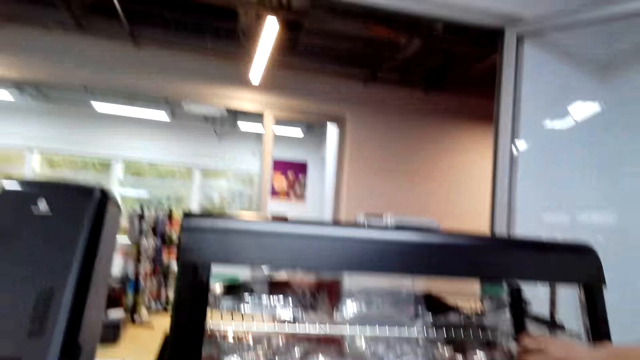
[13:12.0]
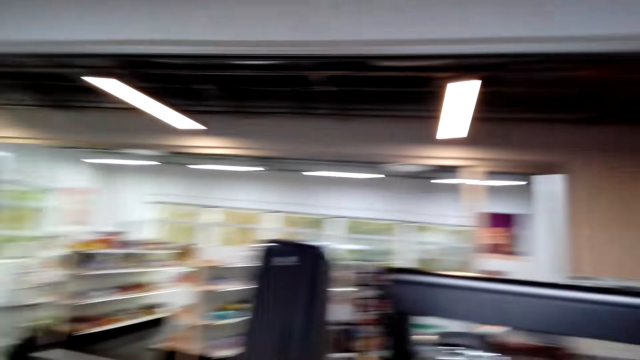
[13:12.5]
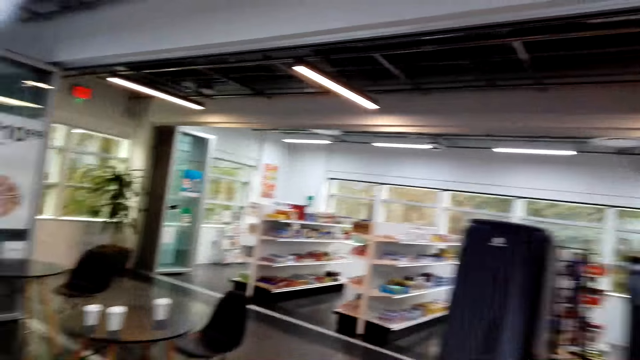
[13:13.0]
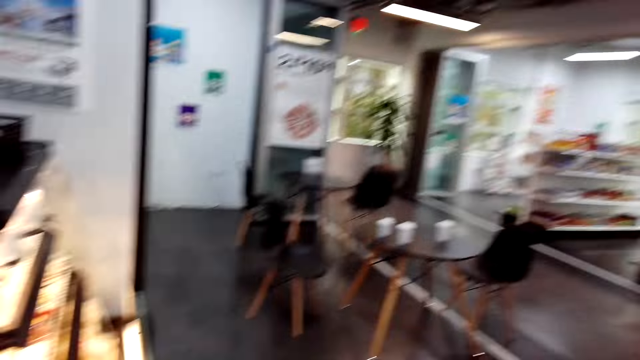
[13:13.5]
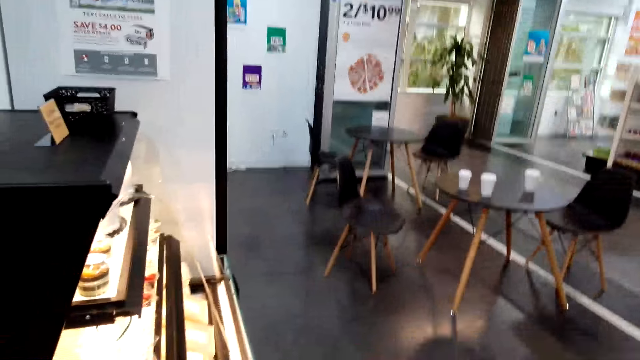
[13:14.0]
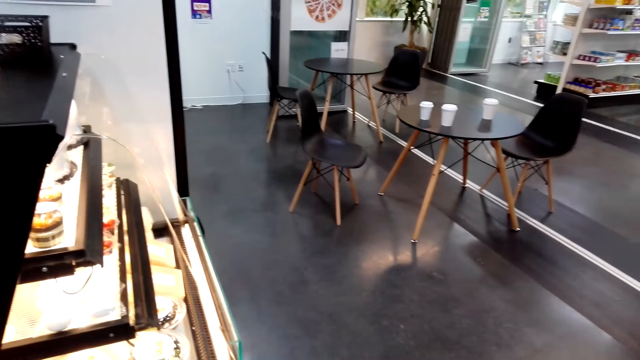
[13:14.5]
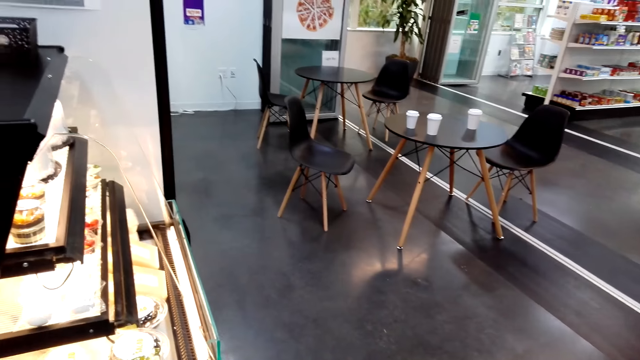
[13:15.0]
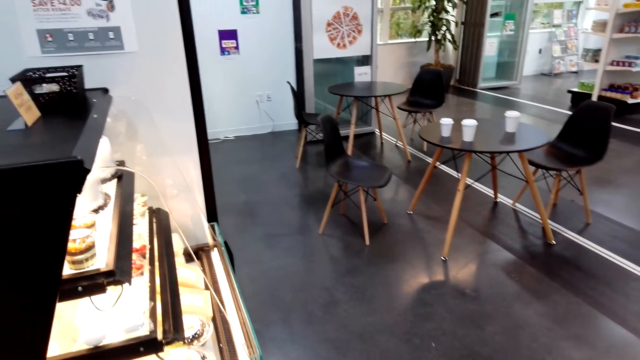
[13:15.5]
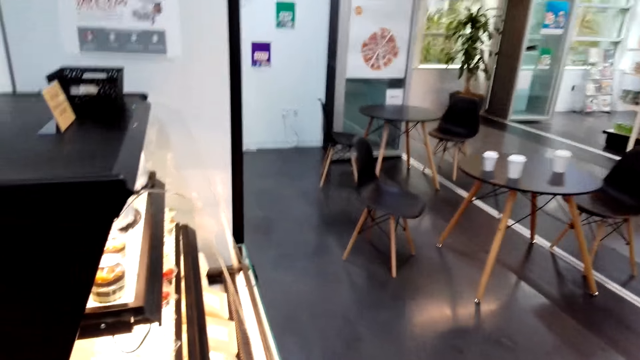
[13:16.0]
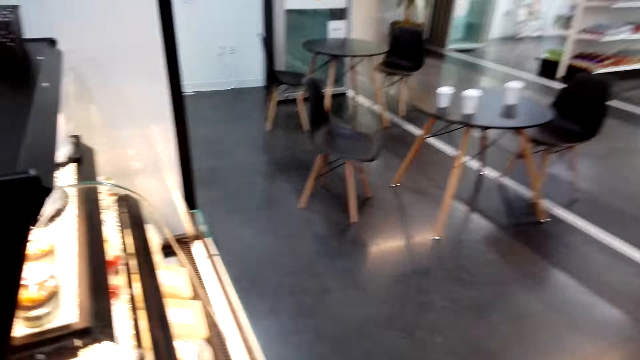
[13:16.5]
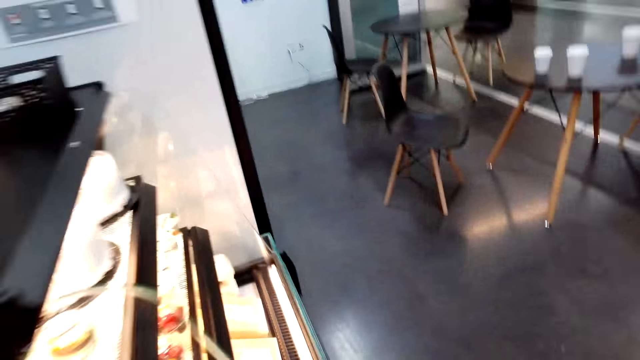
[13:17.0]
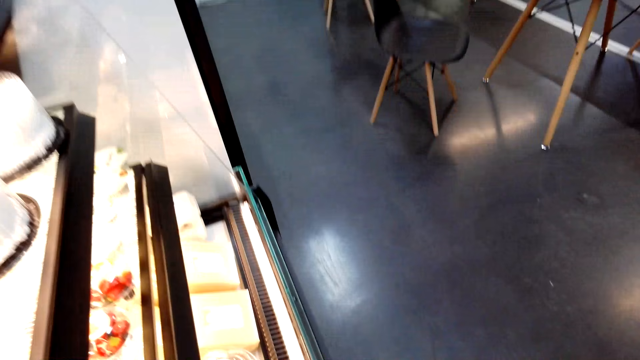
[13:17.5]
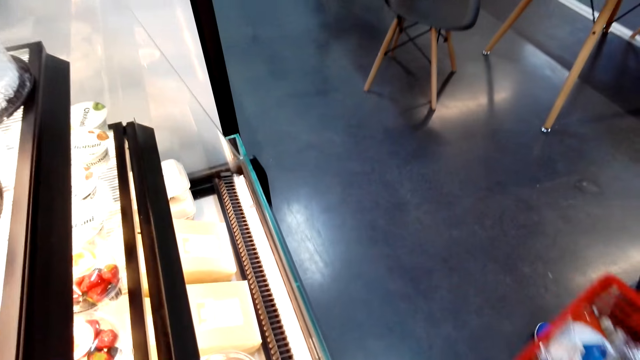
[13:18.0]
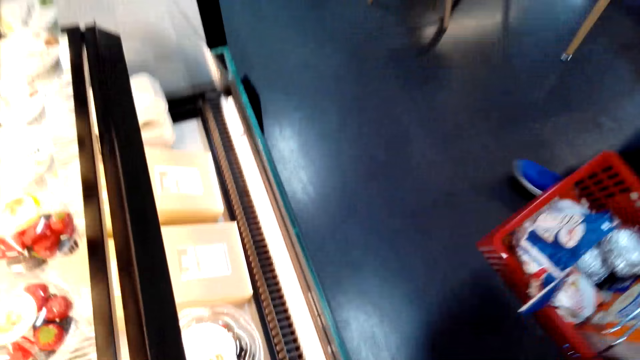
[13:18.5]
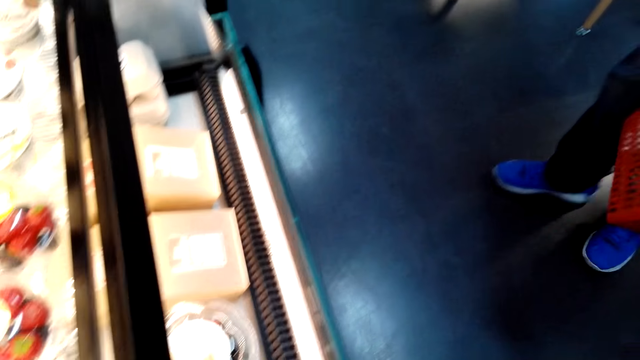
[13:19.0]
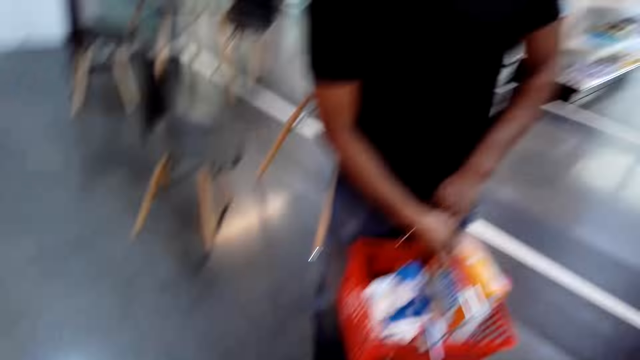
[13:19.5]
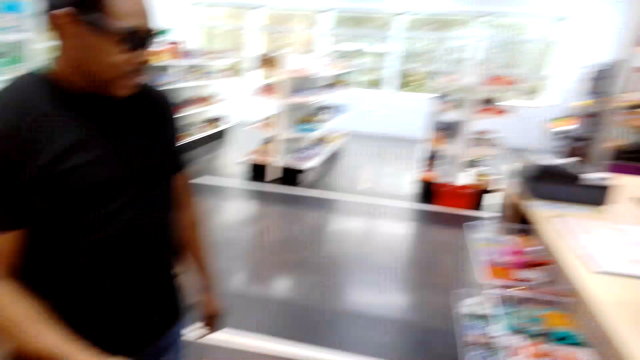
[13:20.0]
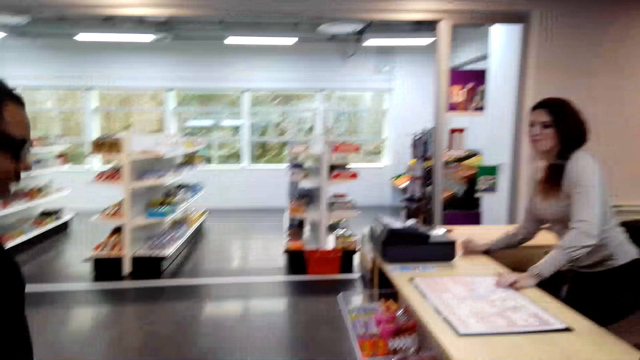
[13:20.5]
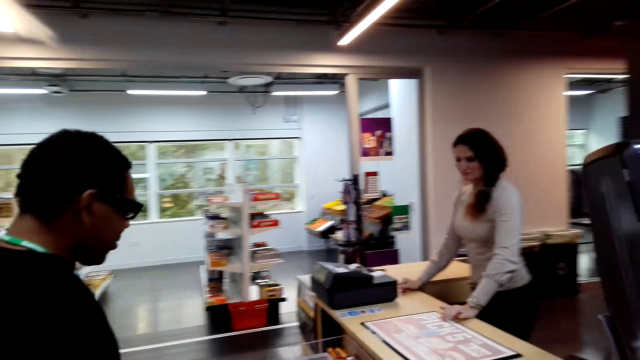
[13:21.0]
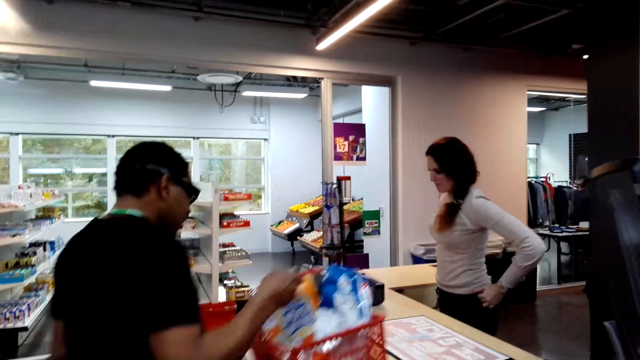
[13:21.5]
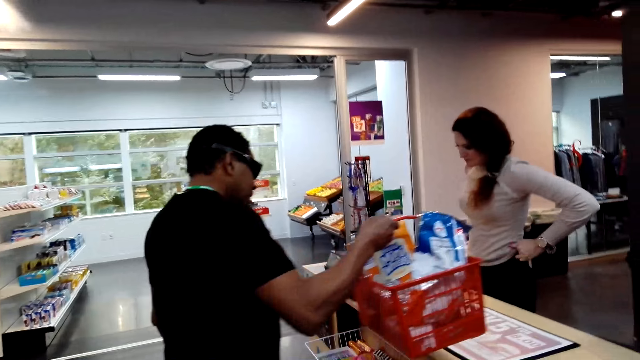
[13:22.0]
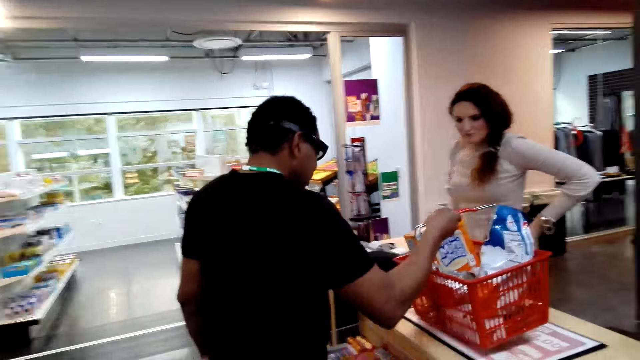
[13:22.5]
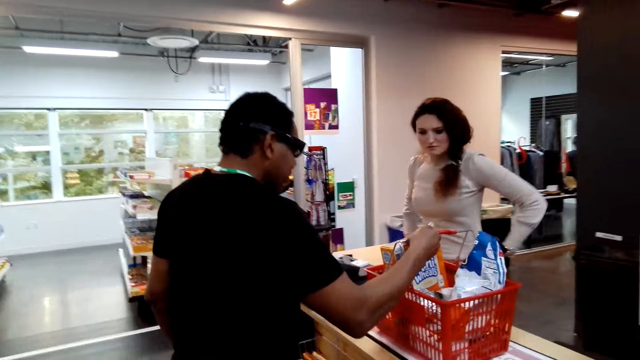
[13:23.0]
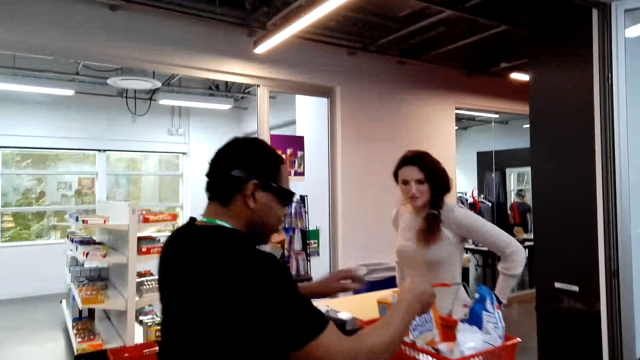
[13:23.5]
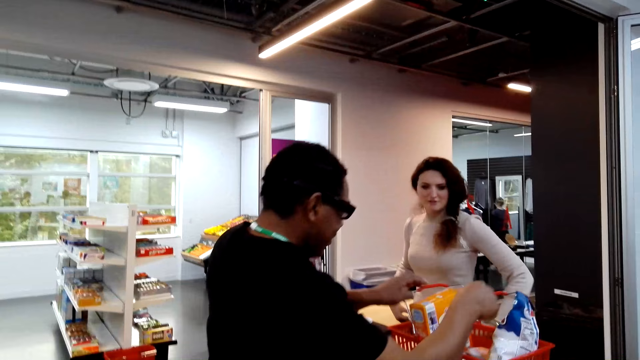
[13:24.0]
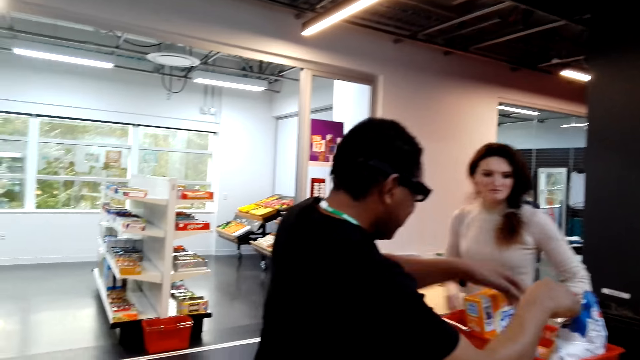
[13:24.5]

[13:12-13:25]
A man closes the oven. The camera wearer stares at the table. They walk around the room. The man puts the trolley on the counter.

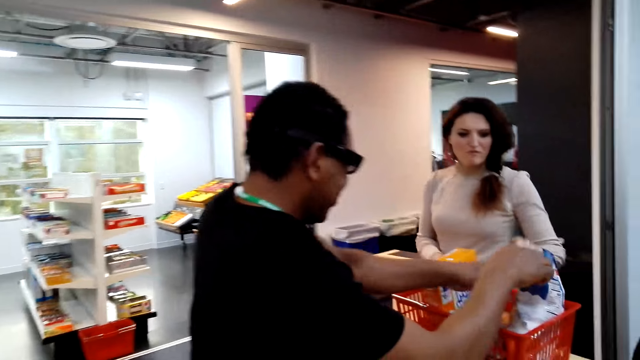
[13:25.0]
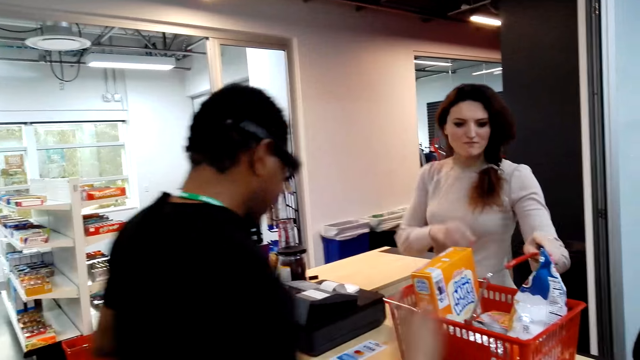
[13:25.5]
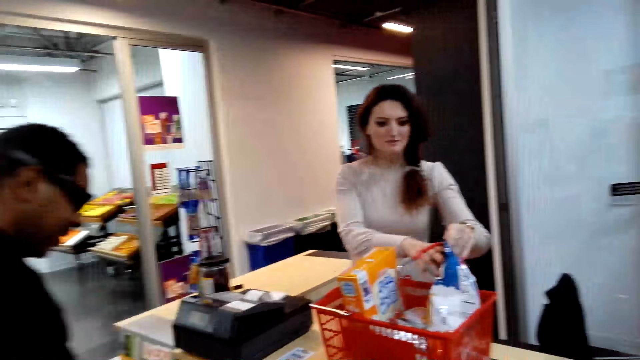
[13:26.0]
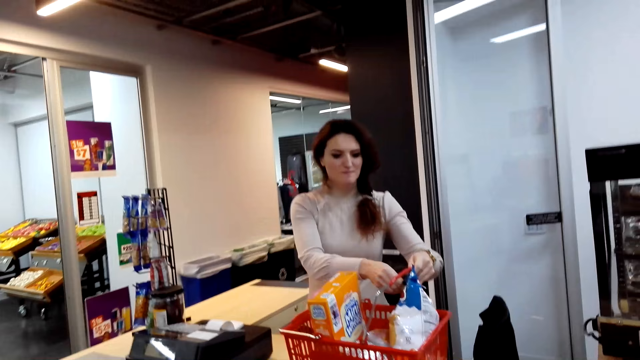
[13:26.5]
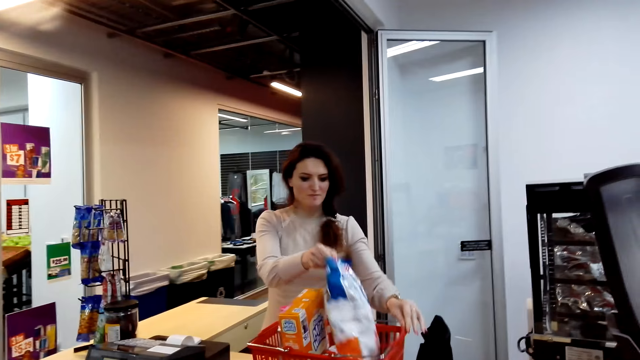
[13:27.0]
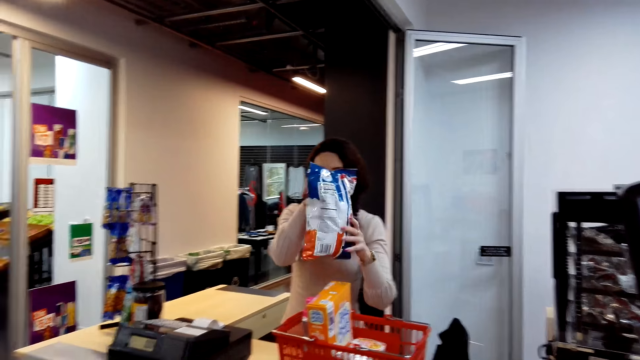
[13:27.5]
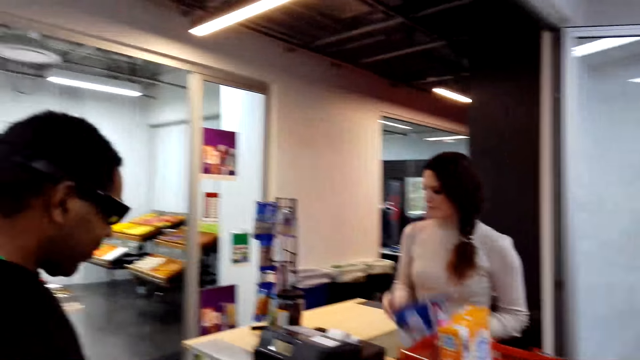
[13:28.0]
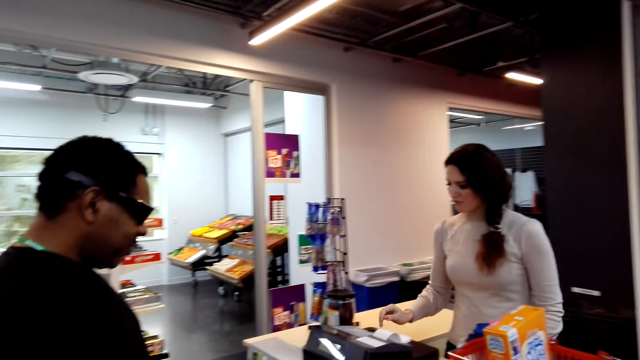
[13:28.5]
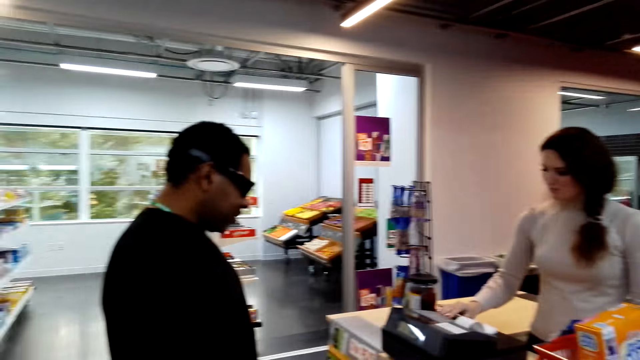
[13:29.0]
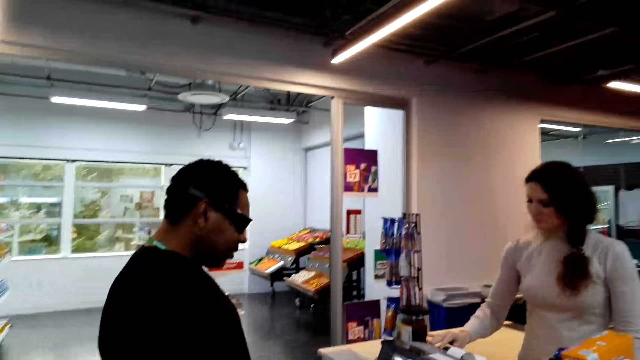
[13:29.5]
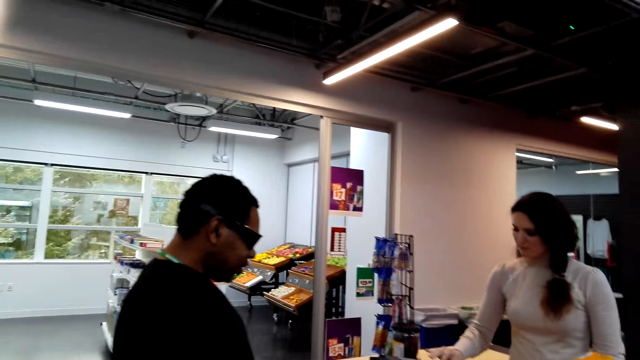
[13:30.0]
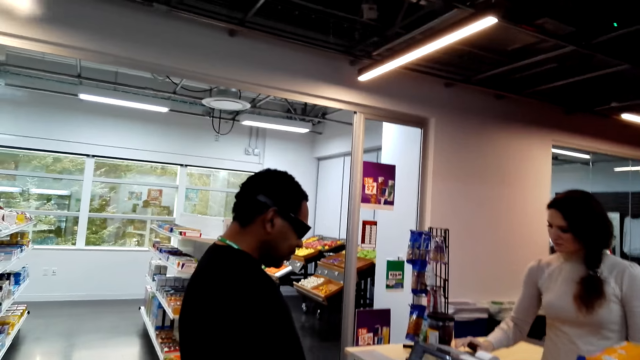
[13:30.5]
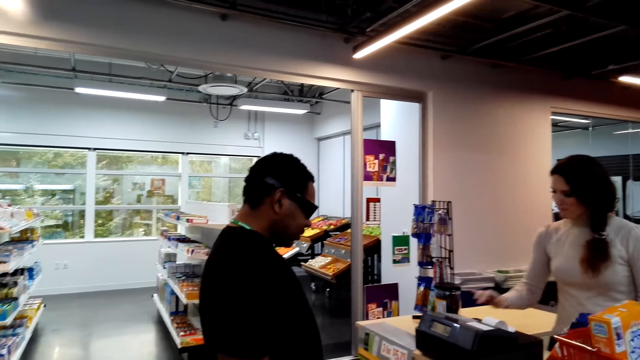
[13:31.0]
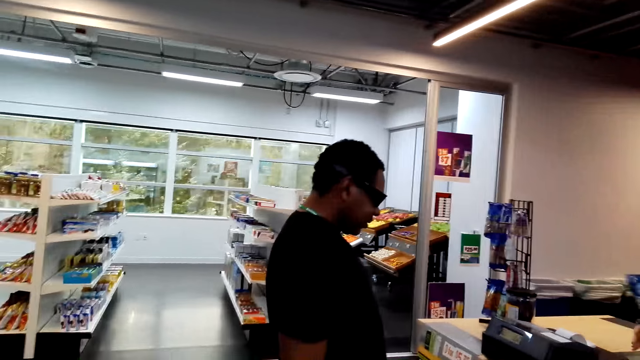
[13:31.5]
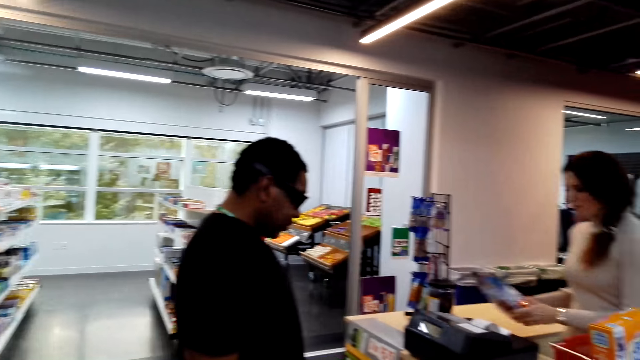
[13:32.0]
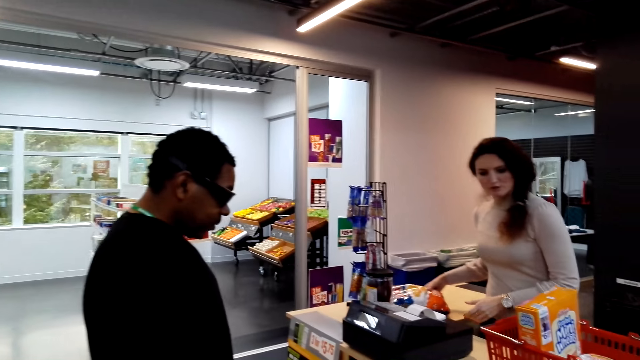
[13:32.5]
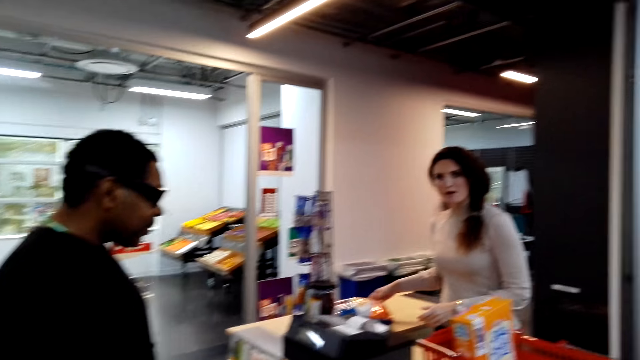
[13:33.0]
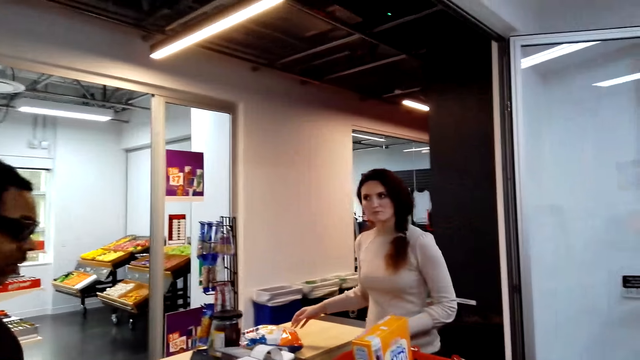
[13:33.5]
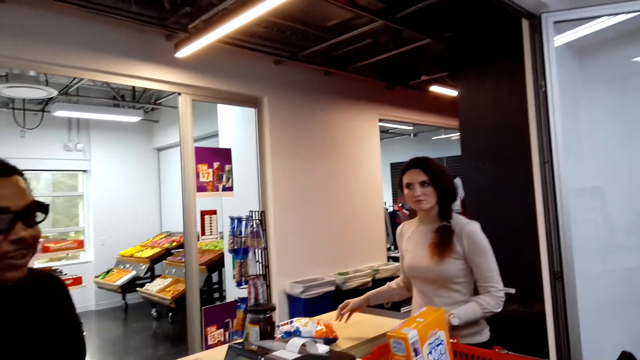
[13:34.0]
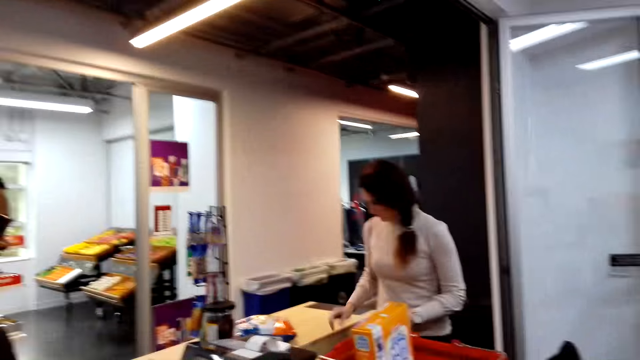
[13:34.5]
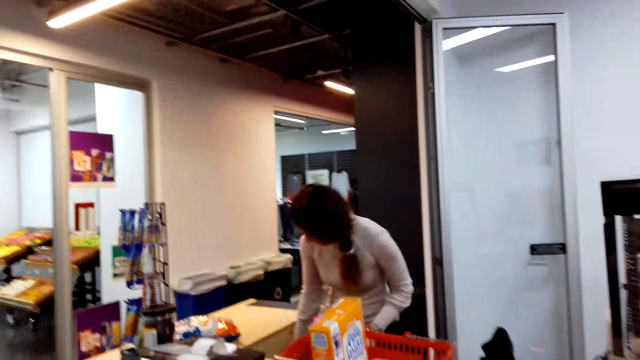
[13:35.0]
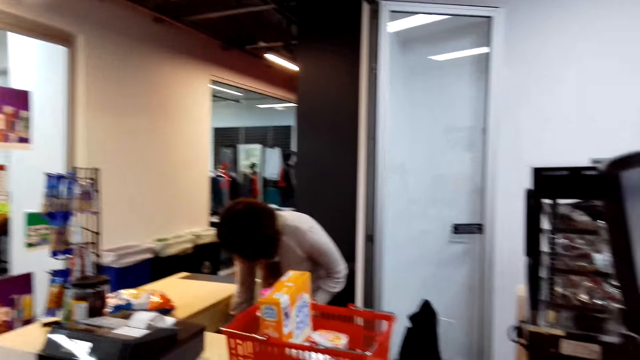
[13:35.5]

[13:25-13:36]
A cashier picks up the packet from the trolley. The cashier does calculations on the device and types on the machine. The cashier puts the packet aside.
